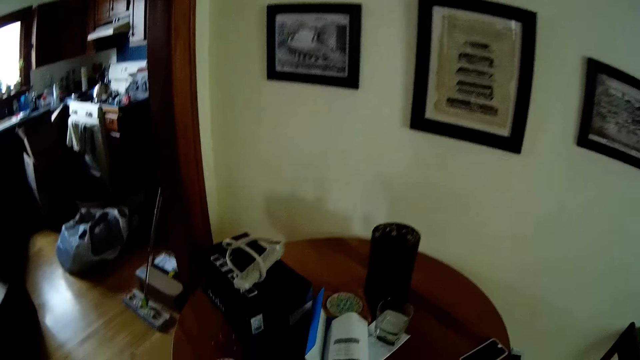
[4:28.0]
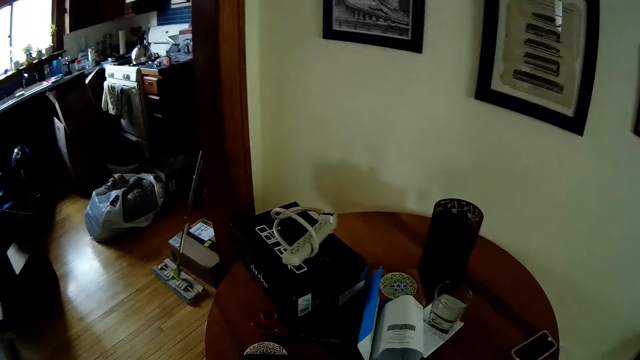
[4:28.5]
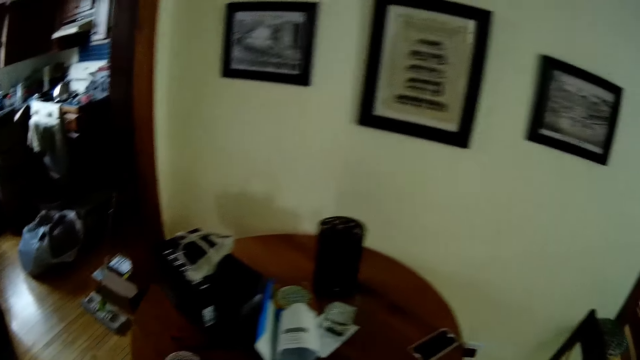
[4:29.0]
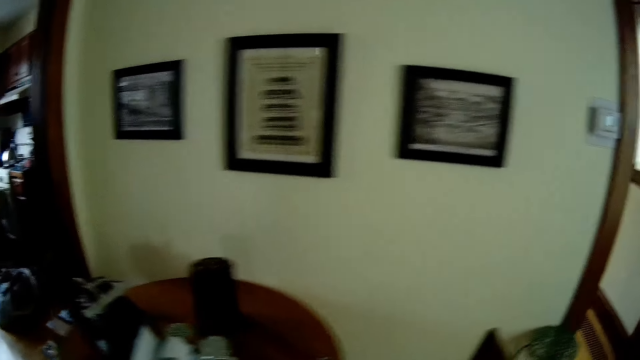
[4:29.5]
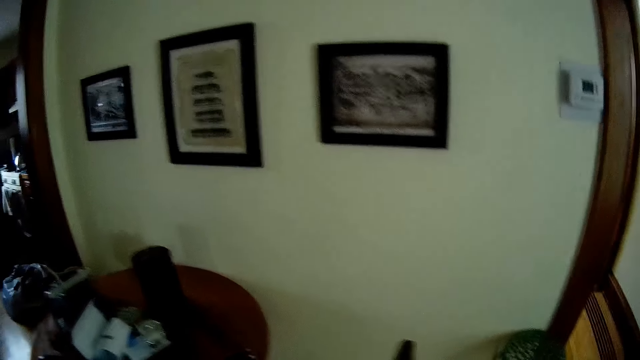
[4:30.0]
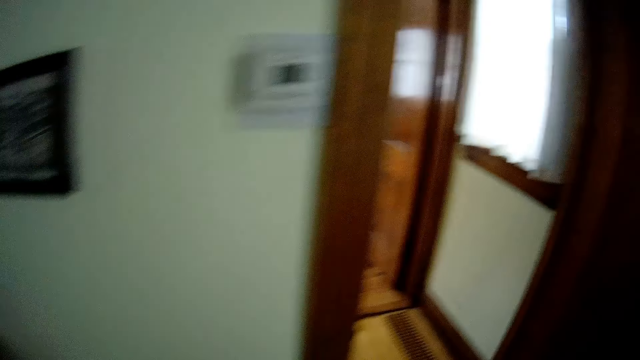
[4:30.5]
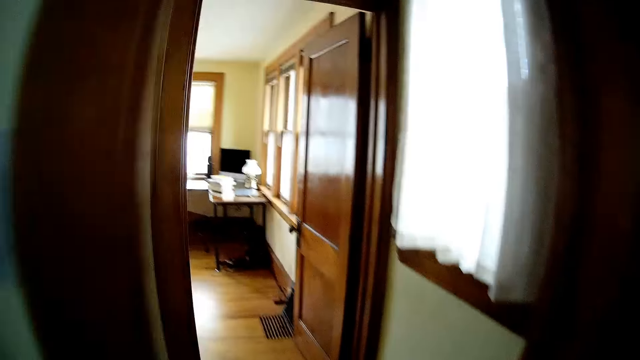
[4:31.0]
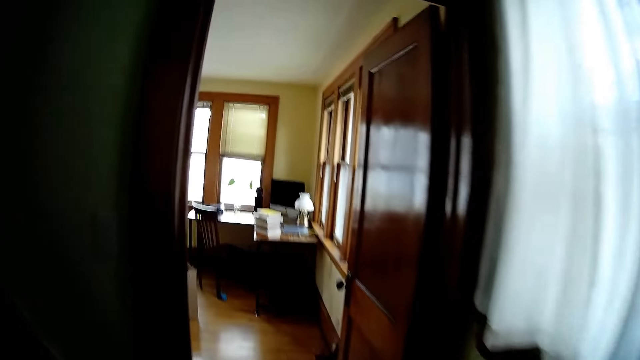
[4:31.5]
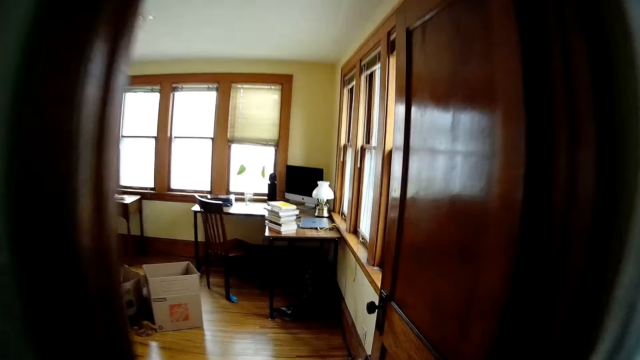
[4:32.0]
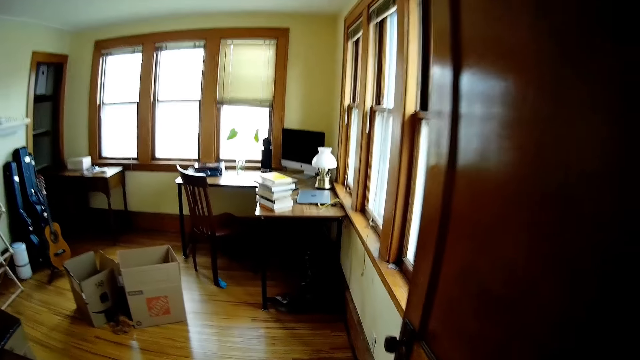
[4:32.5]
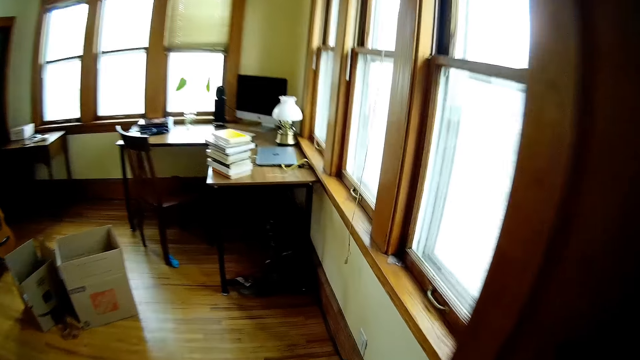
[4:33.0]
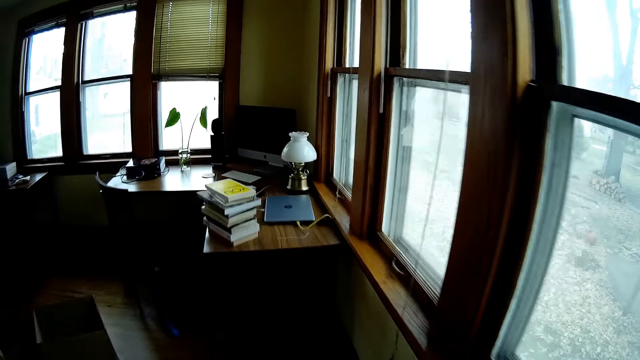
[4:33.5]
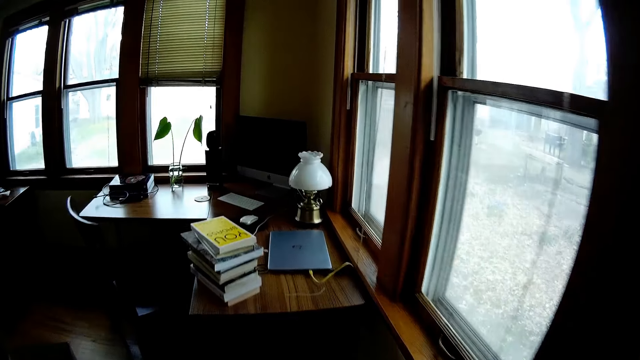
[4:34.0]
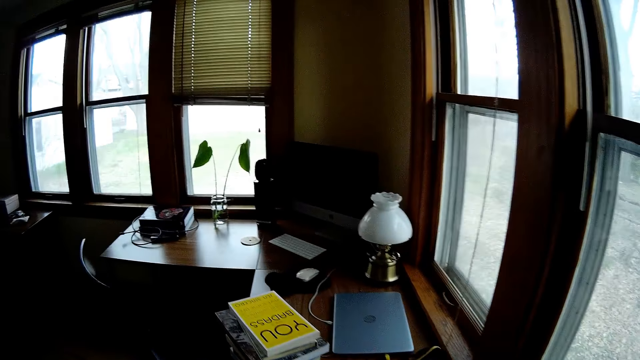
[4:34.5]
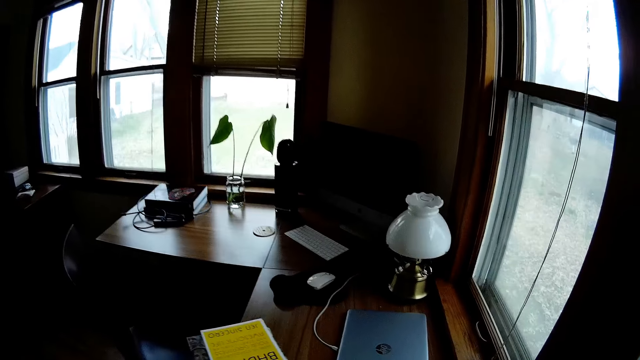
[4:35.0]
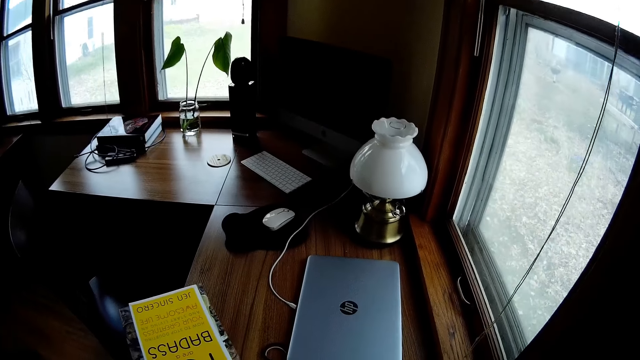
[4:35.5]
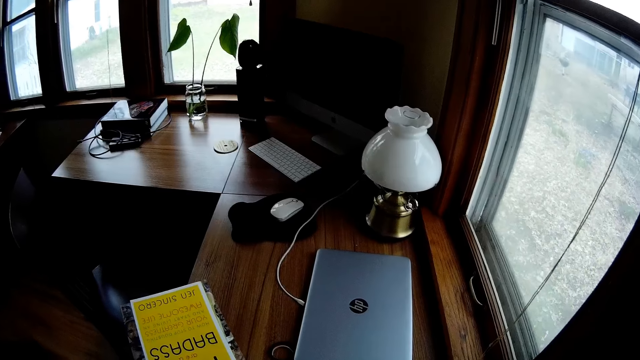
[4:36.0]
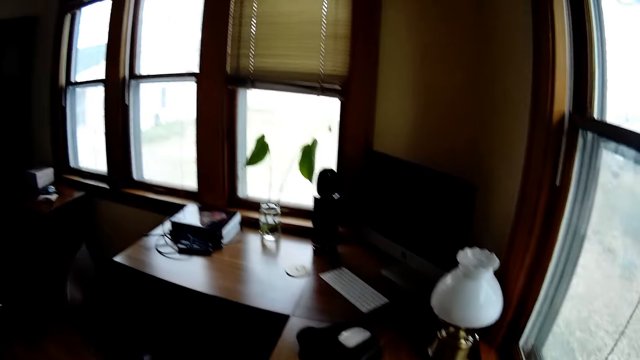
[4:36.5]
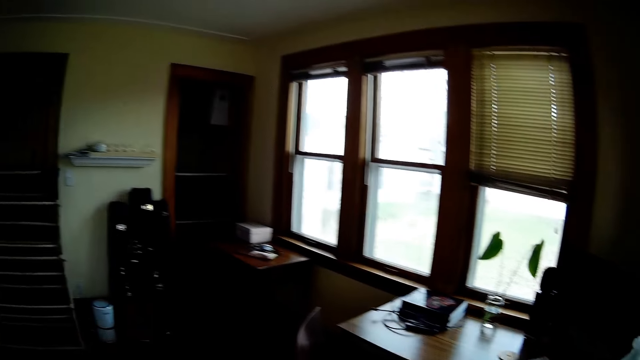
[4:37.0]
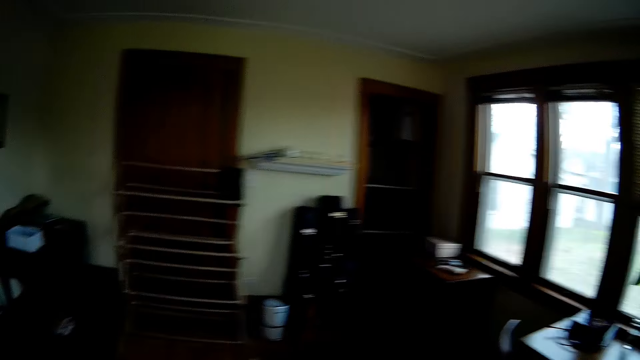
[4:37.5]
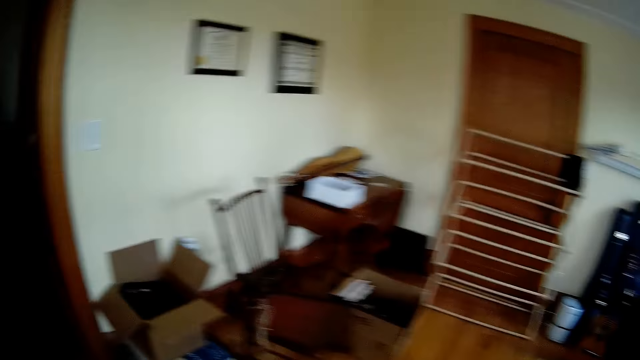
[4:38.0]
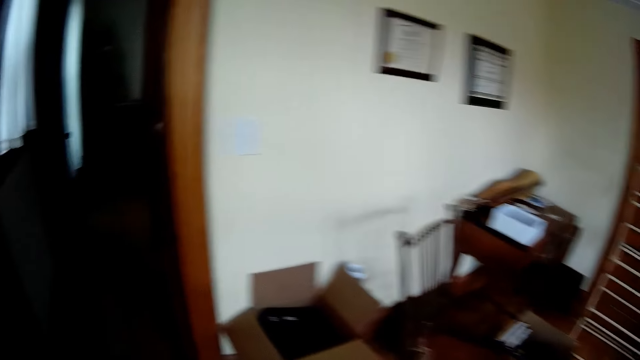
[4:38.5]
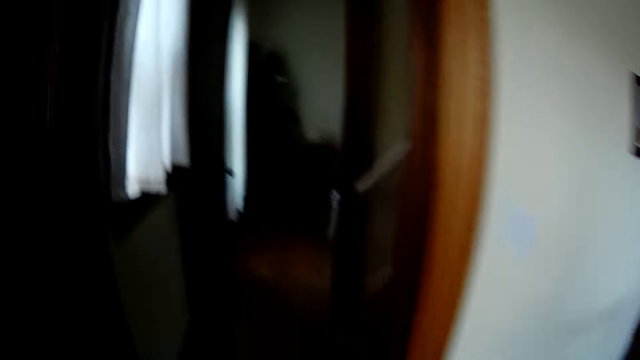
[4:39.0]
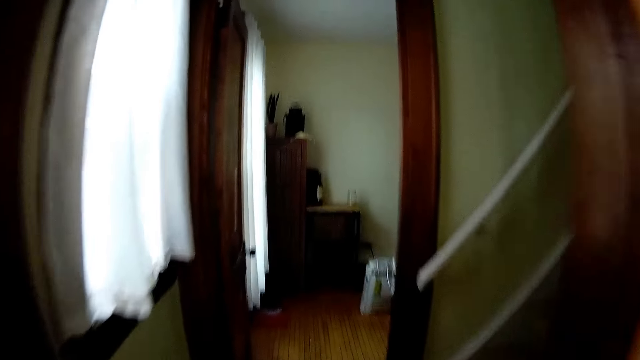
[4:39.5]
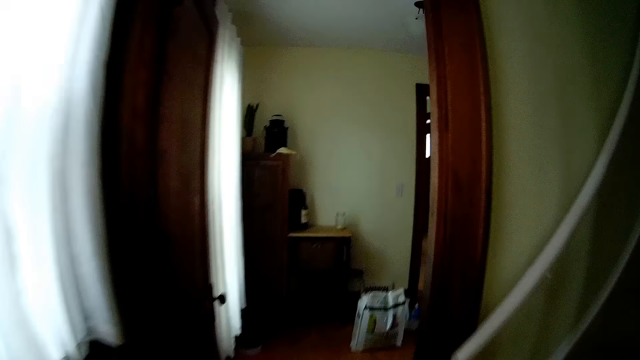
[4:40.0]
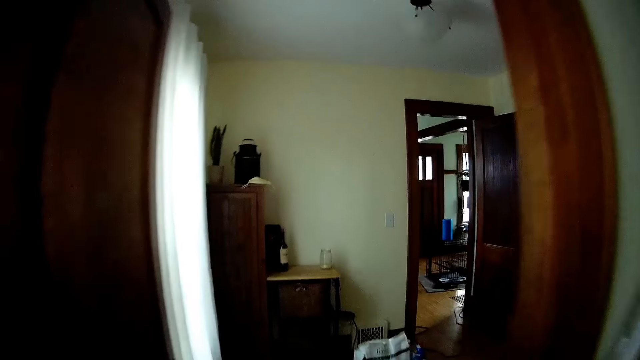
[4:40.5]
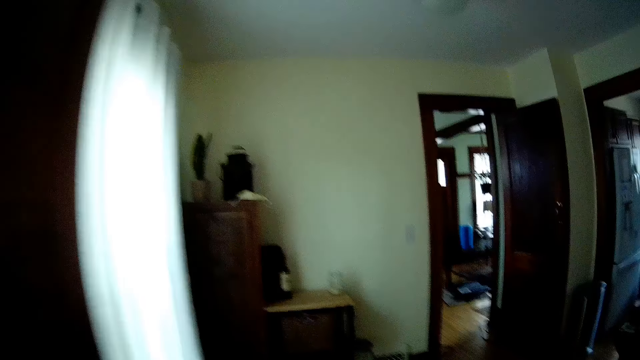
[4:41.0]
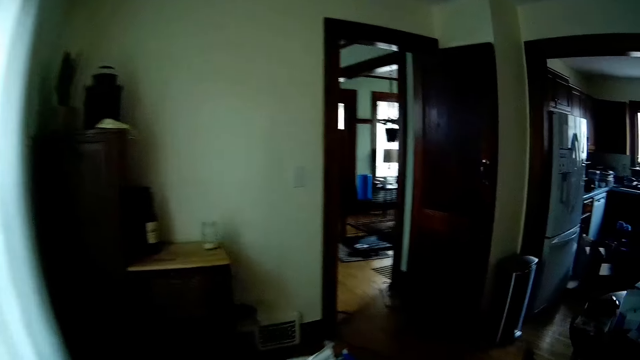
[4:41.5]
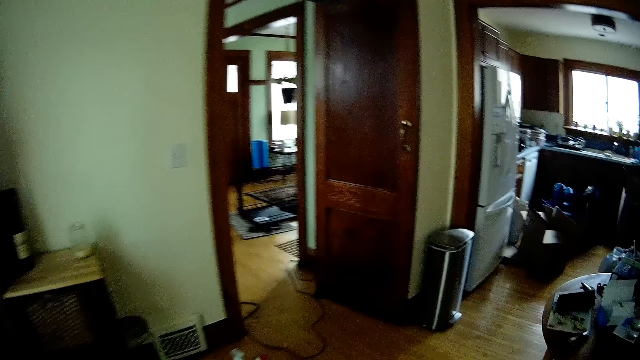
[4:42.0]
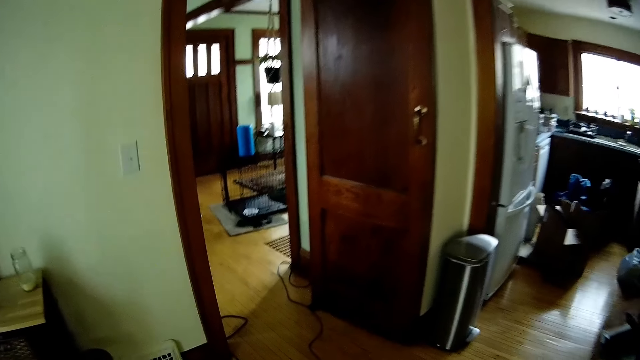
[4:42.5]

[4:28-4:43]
The camera wearer walks to the work station. They walk to the living room.

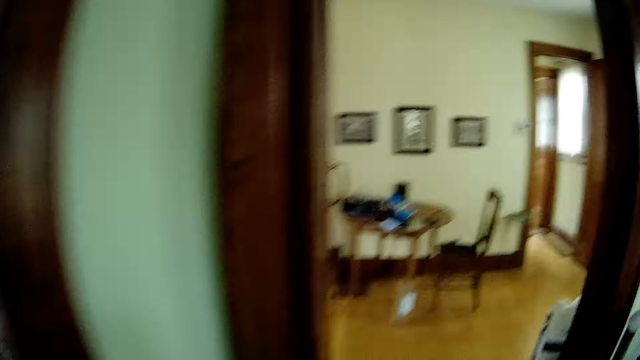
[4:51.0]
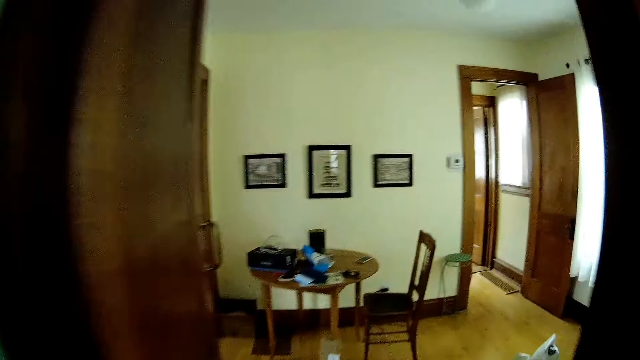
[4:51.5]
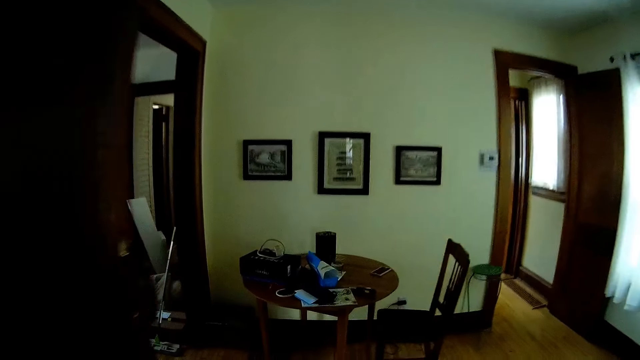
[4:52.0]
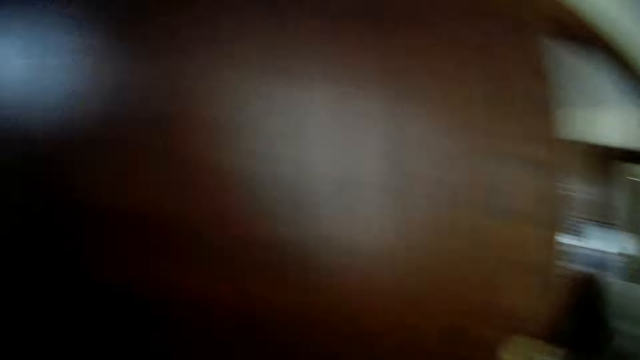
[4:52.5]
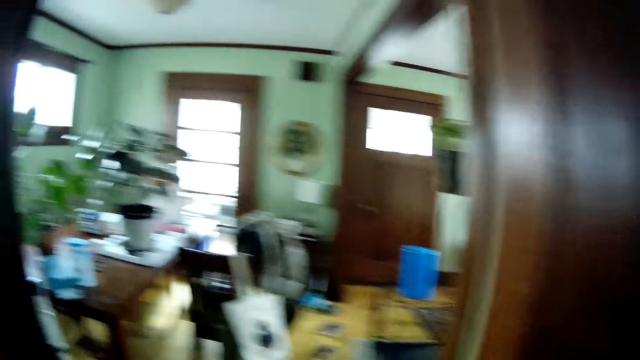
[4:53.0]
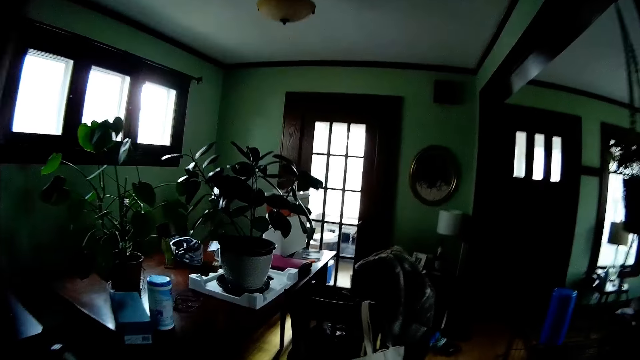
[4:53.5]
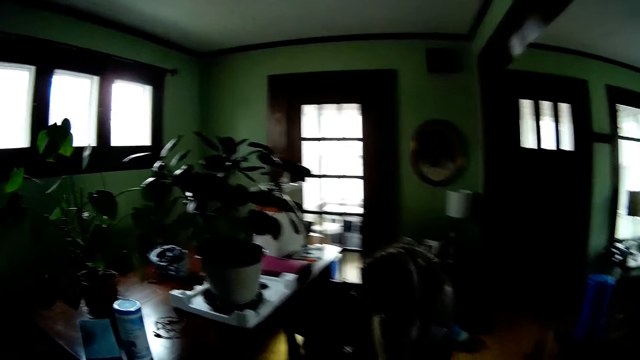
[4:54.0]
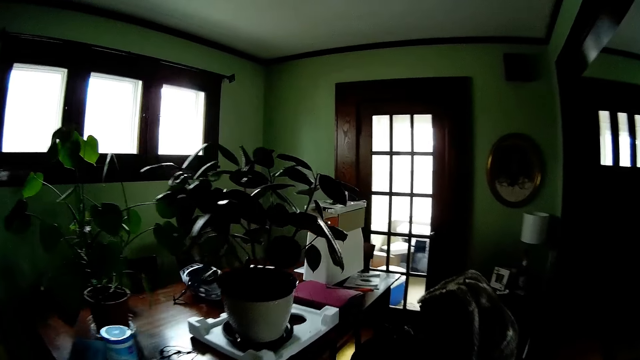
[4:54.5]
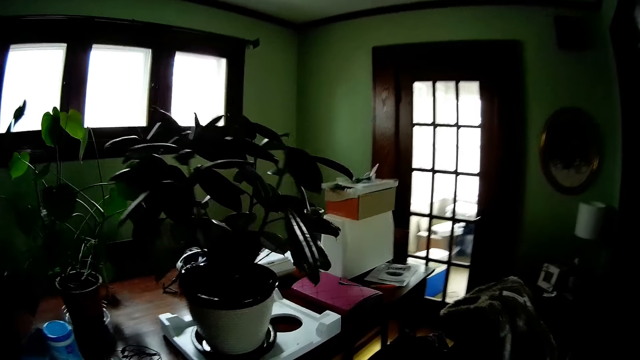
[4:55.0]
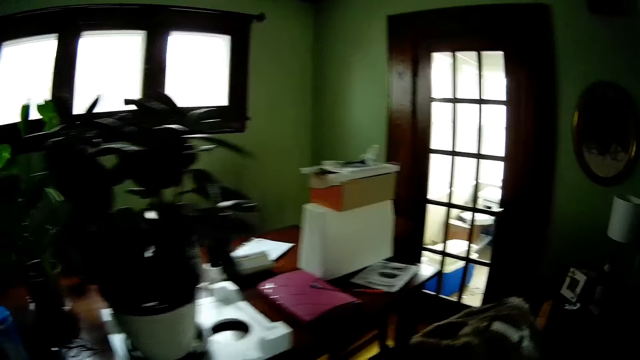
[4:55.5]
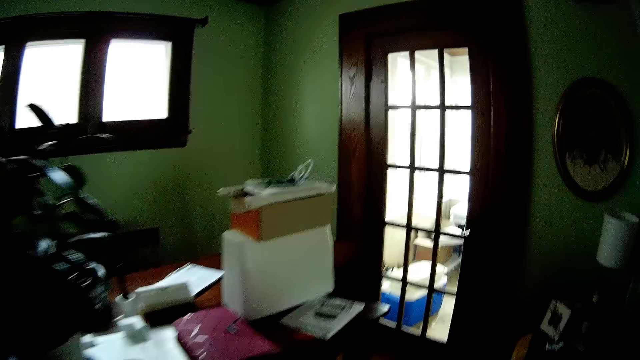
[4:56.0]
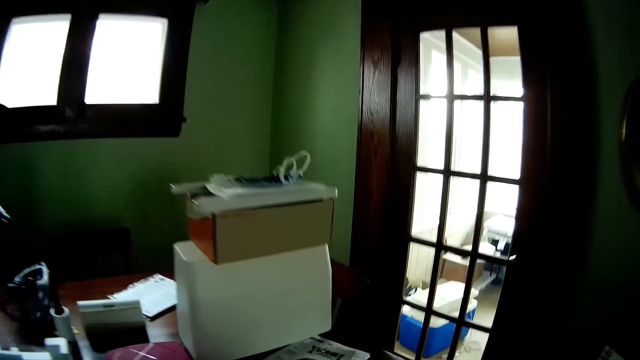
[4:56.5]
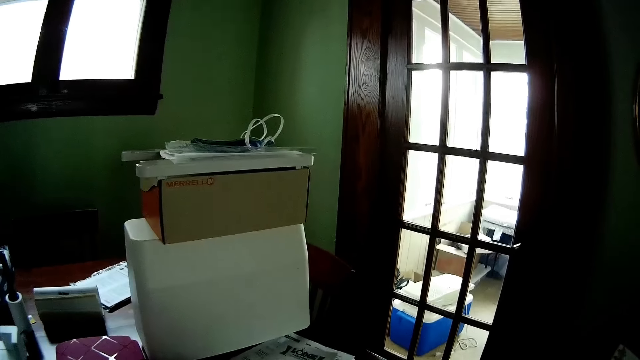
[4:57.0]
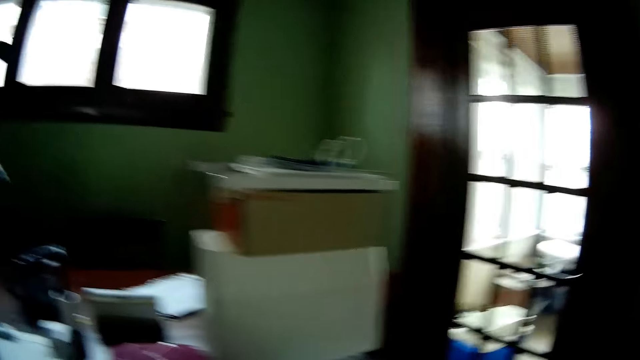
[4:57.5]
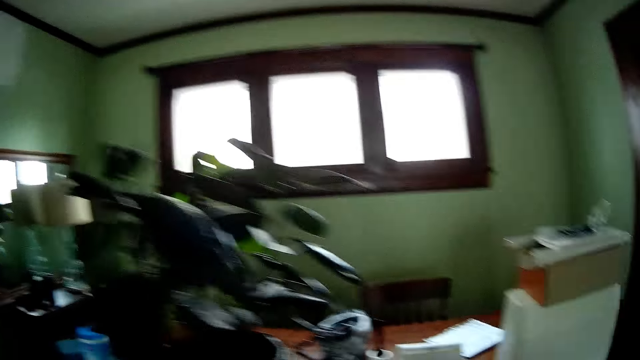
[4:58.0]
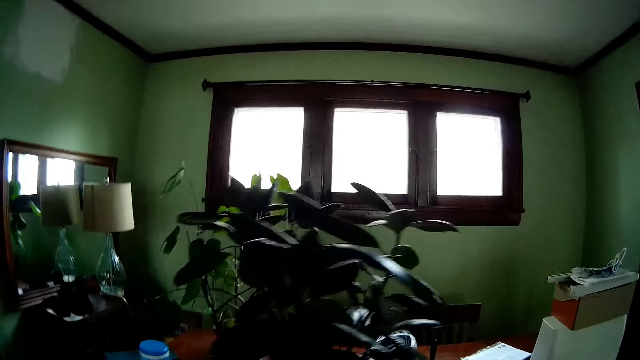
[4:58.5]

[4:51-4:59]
The camera wearer walks into the dining area. They walk into the sitting room.
